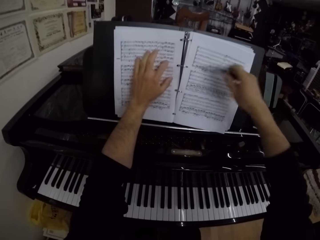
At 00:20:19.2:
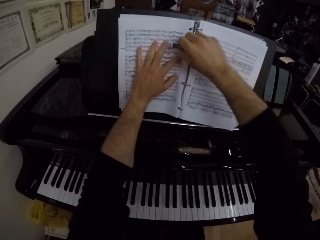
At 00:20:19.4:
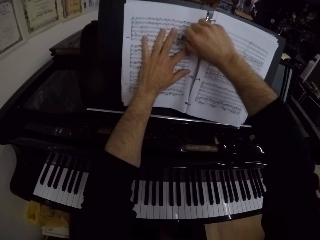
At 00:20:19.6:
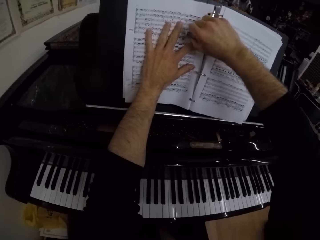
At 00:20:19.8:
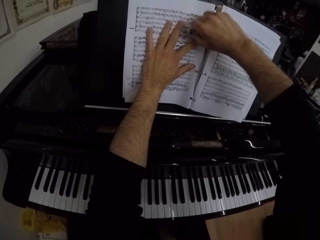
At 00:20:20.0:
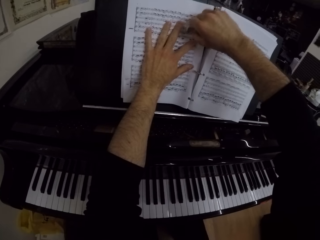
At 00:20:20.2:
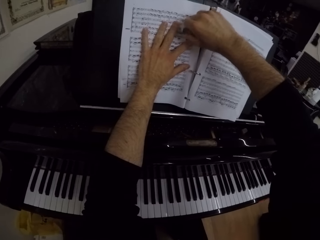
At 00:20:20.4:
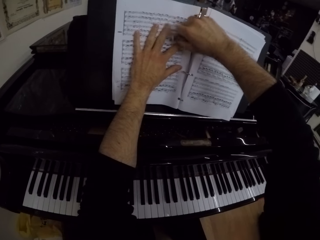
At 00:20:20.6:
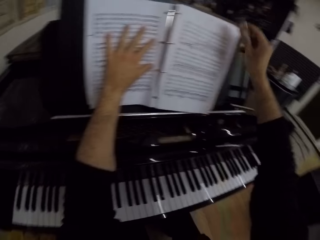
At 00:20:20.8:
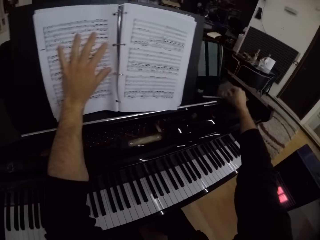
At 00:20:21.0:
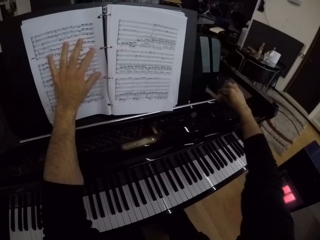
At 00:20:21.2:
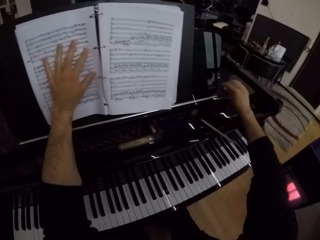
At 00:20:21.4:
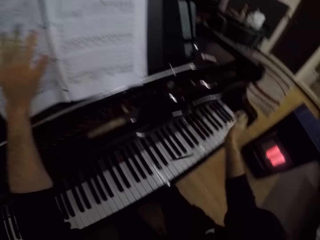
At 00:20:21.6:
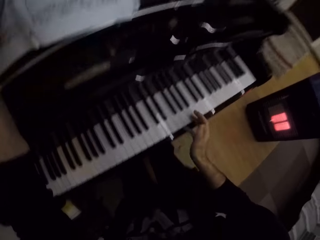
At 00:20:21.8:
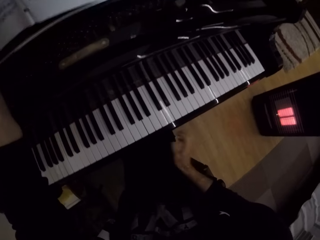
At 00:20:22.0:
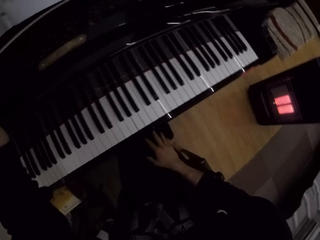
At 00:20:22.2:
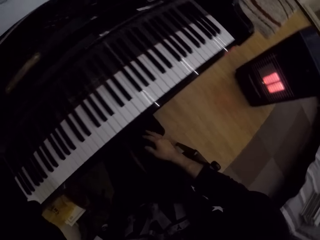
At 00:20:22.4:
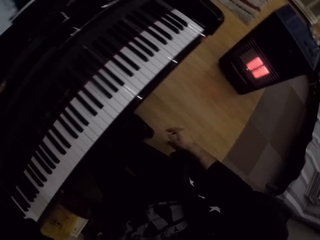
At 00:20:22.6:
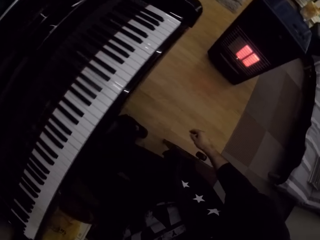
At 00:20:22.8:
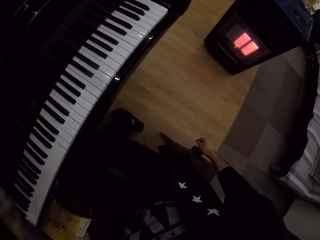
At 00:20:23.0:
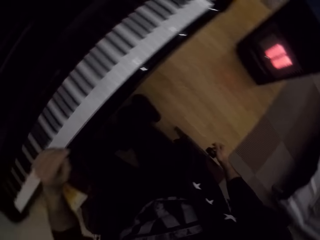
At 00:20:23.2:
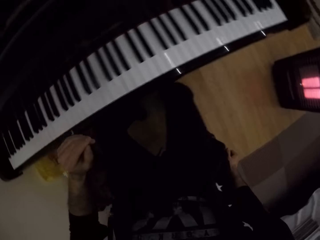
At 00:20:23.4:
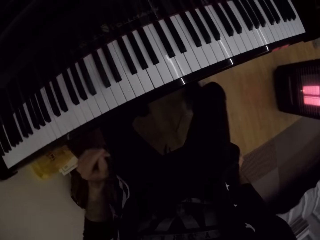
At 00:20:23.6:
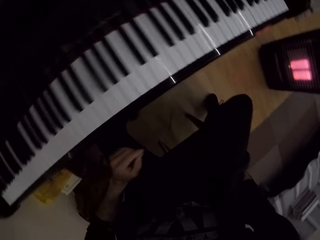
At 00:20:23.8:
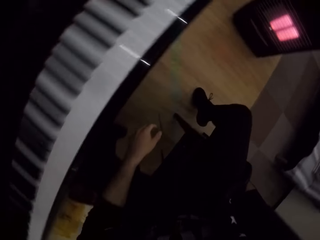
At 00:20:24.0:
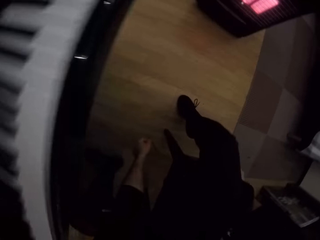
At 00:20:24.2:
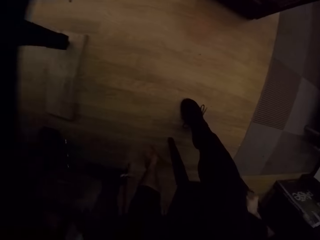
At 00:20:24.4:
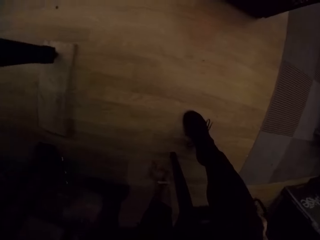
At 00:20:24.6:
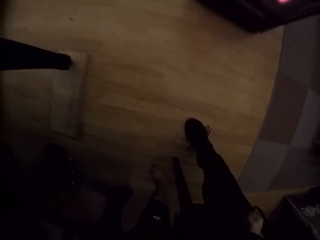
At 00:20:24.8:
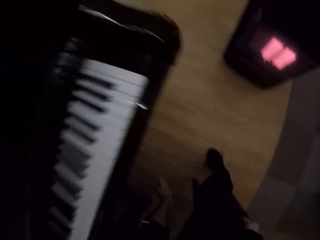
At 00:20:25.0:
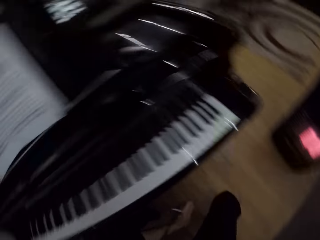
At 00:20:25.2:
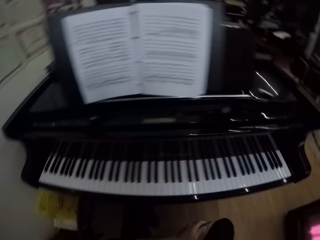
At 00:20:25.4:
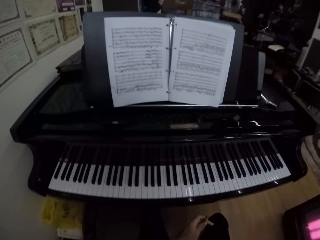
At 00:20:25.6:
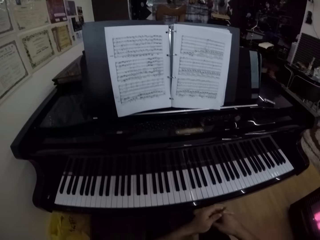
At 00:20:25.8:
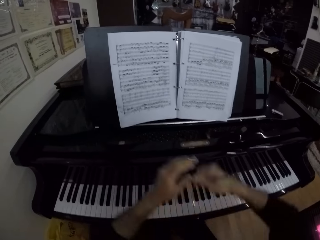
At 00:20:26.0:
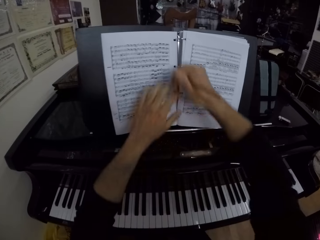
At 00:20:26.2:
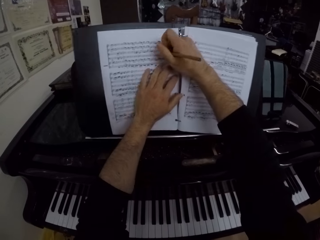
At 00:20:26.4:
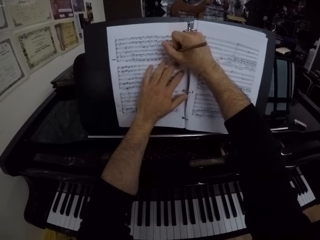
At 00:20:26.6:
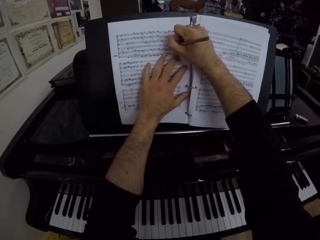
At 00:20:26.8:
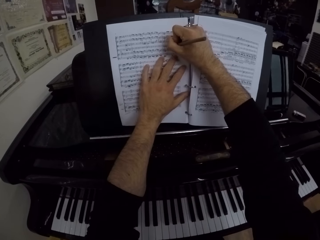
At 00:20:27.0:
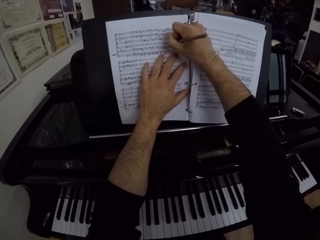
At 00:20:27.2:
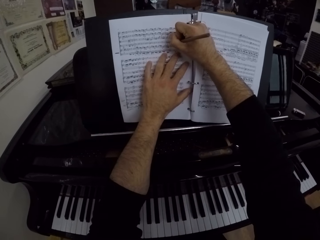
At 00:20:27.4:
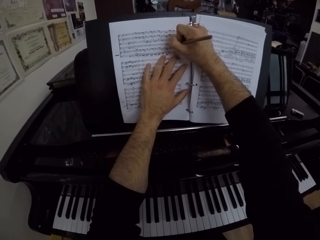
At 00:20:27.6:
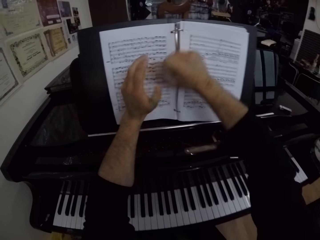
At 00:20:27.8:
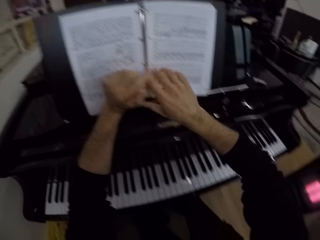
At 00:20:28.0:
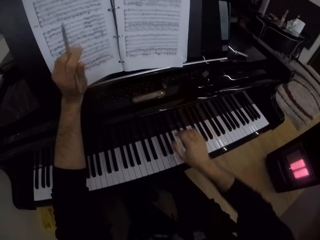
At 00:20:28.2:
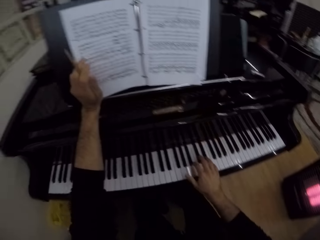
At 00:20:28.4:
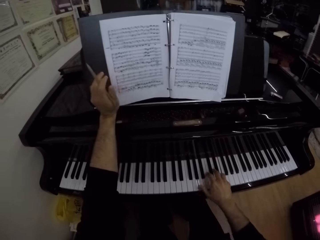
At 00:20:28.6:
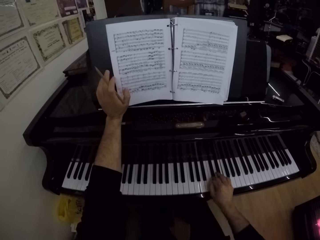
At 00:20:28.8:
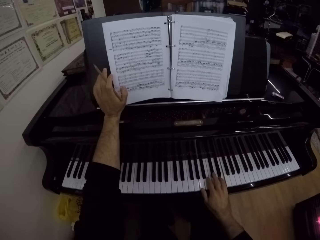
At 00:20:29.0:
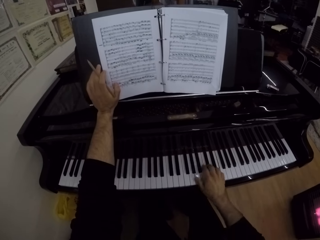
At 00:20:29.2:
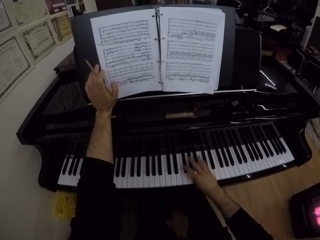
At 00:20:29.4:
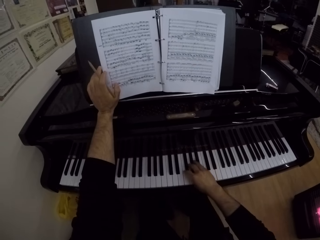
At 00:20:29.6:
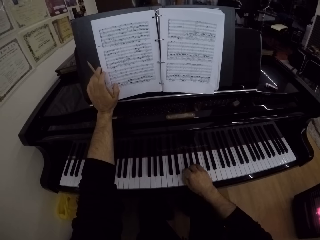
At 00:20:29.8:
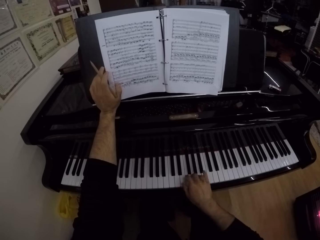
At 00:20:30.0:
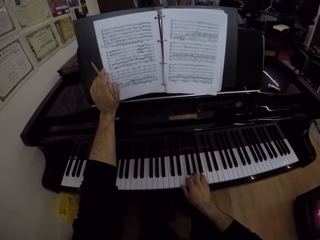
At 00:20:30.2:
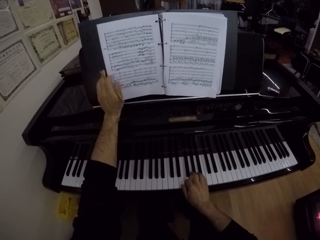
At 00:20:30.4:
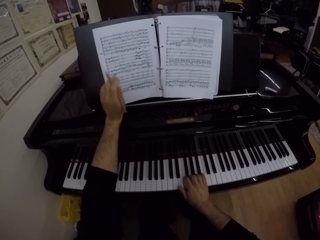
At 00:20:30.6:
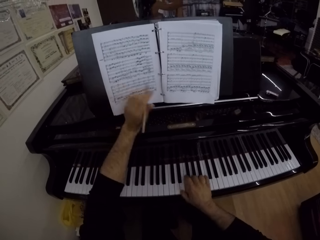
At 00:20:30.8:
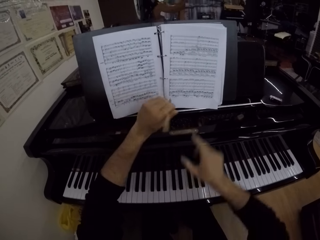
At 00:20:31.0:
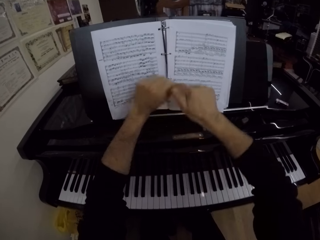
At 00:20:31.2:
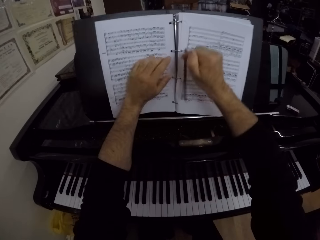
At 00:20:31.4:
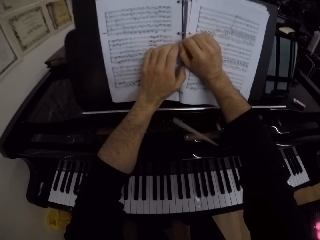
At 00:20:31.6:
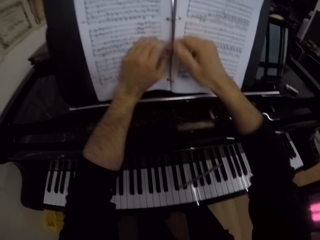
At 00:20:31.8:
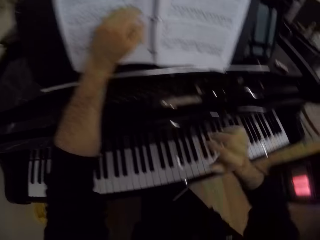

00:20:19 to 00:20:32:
The camera wearer erases a note on the music manuscript with the eraser in his right hand. He drops the eraser on the piano with his right hand. He picks up the pencil from the floor with his left hand. He writes on the music manuscript with the pencil in his right hand. He passes the pencil to his left hand with his right hand. He plays the piano with his right hand.

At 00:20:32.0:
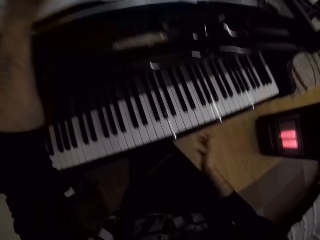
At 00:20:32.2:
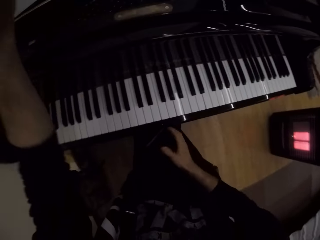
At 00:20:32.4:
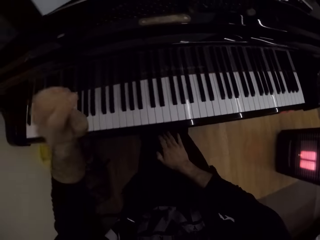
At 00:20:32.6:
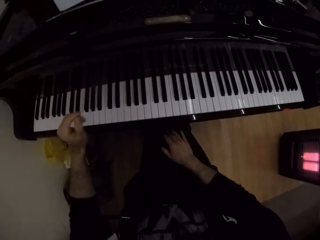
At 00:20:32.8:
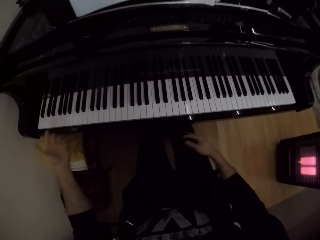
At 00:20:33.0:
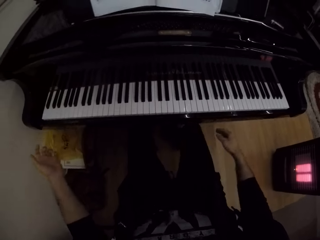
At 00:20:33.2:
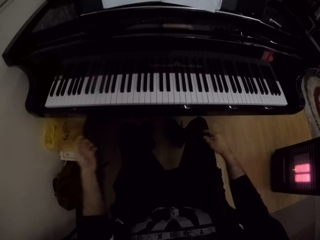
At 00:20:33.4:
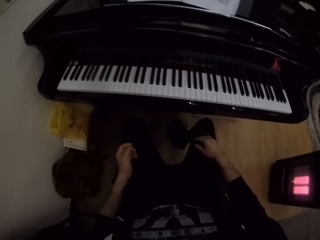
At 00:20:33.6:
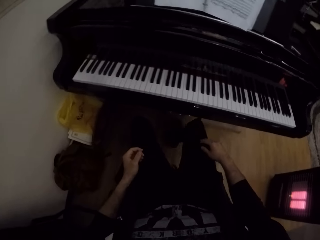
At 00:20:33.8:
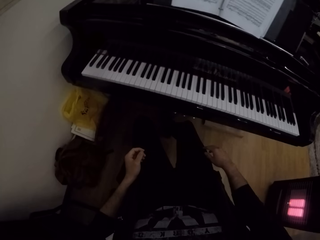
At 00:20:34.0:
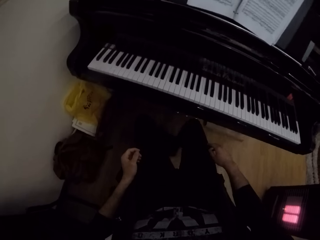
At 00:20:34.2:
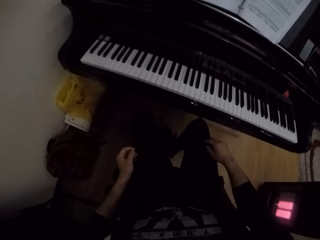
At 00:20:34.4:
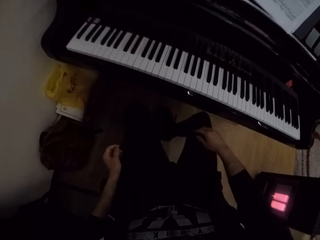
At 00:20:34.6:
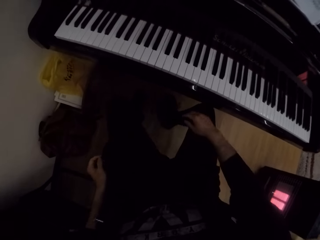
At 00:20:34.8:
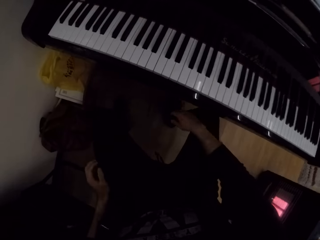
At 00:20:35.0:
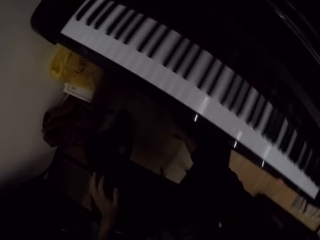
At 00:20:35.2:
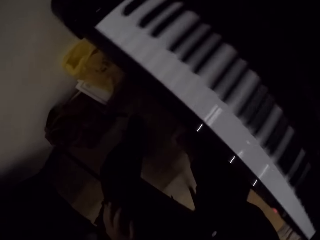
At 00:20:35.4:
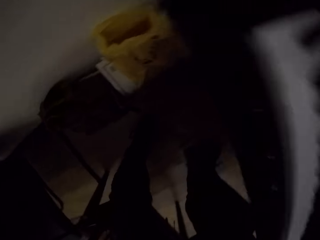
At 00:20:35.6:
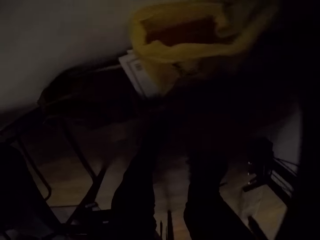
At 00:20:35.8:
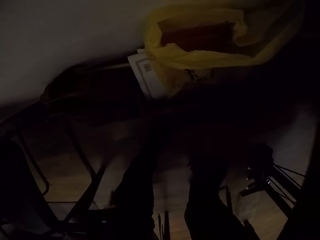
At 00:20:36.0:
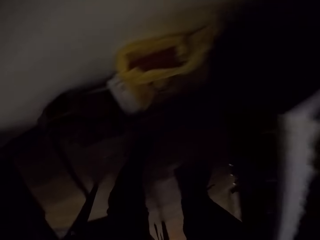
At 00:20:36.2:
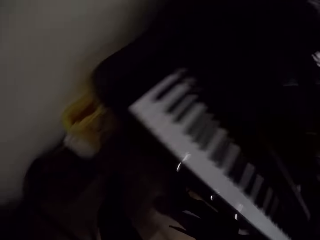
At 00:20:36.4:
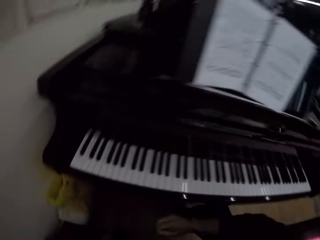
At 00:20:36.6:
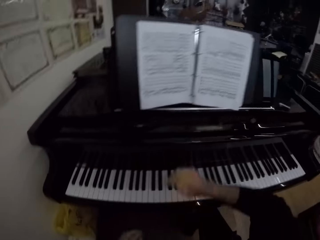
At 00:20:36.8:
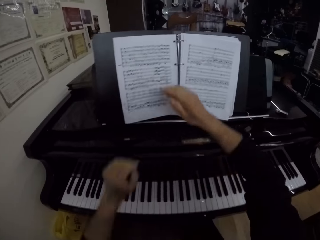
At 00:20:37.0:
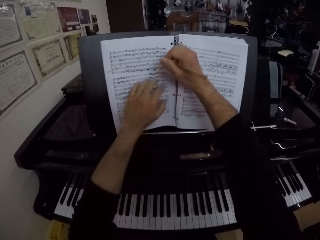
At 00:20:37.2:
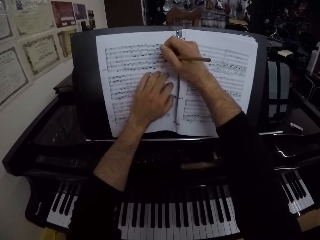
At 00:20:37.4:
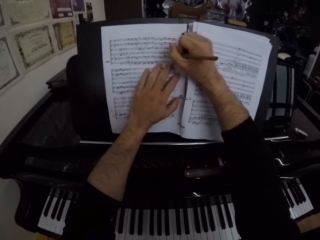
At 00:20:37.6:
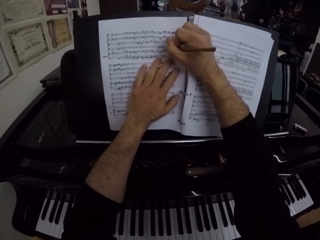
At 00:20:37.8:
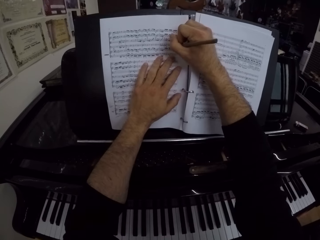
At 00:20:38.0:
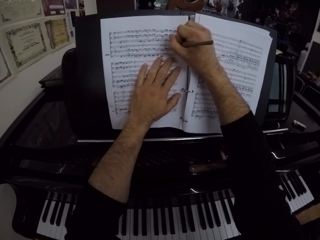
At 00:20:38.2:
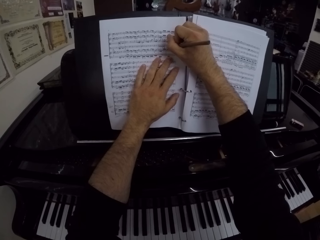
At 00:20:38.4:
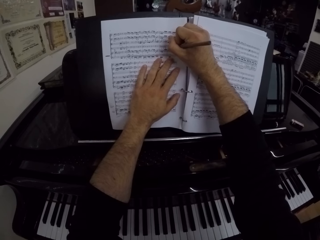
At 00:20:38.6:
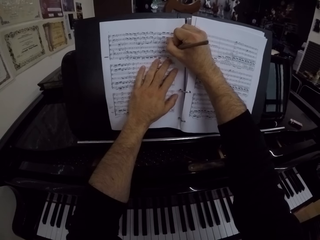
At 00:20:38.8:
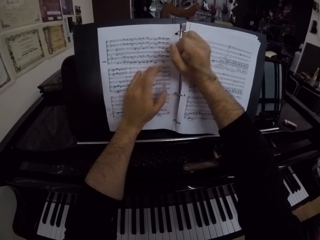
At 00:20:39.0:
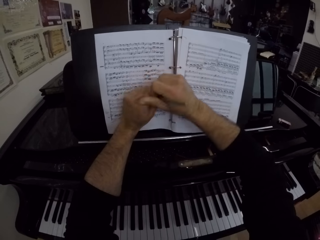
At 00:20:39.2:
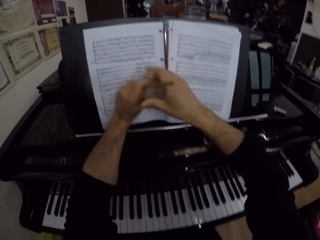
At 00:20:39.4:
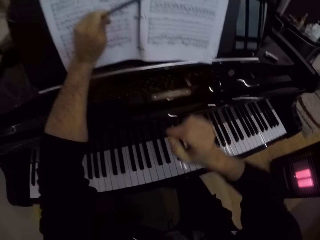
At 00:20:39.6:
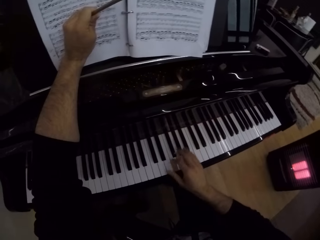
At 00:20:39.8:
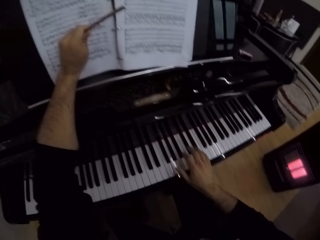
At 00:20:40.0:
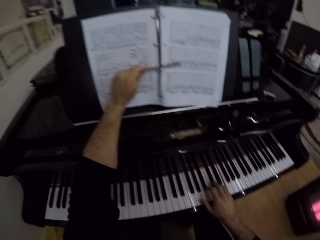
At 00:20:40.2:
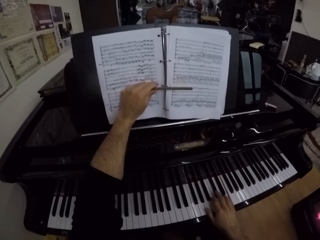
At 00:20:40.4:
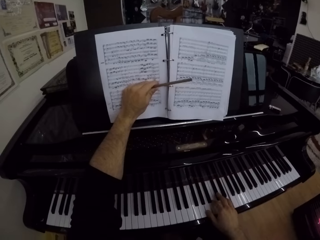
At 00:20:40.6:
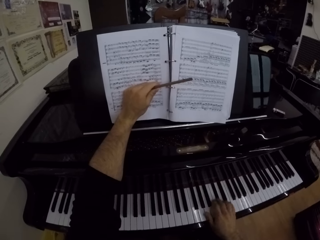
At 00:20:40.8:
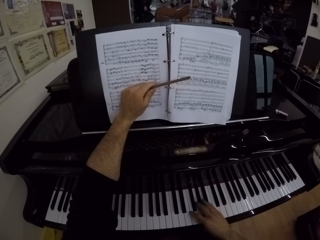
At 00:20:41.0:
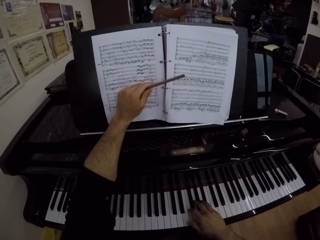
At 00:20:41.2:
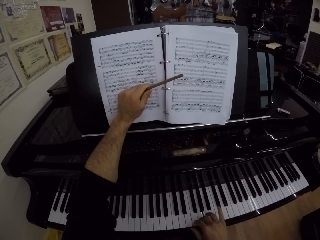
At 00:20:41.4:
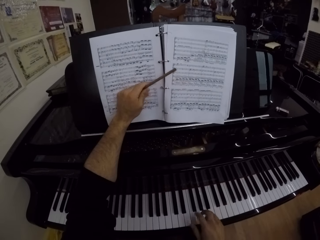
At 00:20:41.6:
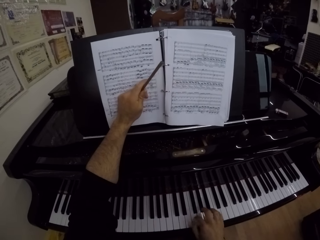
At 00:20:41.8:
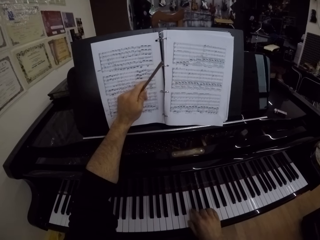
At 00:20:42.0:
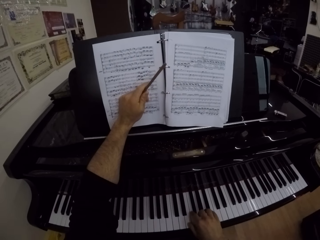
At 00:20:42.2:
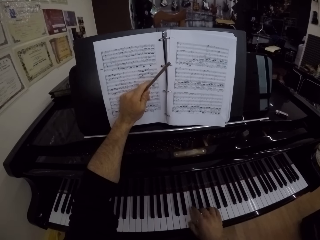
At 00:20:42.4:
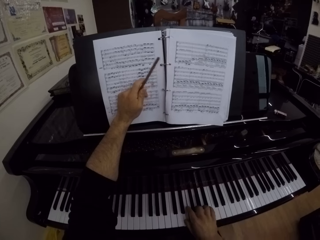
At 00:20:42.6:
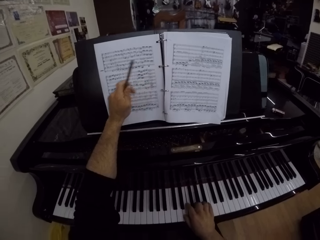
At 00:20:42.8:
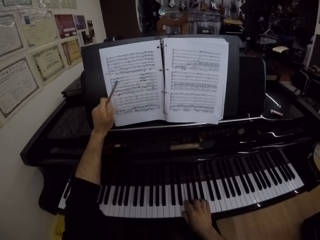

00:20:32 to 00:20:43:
The camera wearer moves. He moves the leg. He picks up the pencil from the floor with his right hand. He writes on the music manuscript with the pencil in his right hand. He passes the pencil to his left hand with his right hand. He plays the piano with his right hand.
